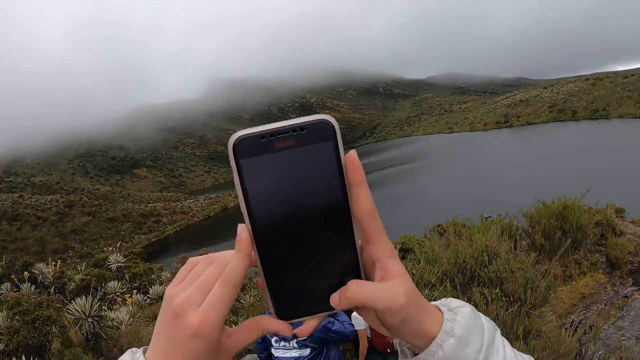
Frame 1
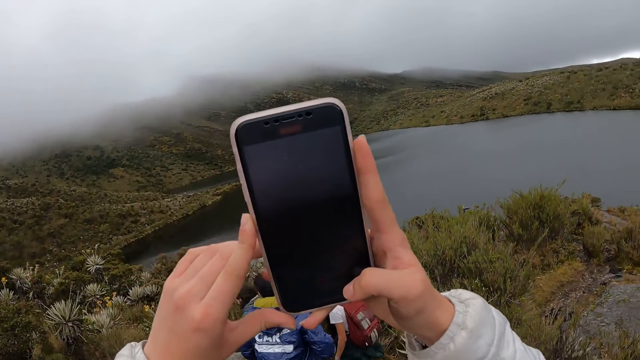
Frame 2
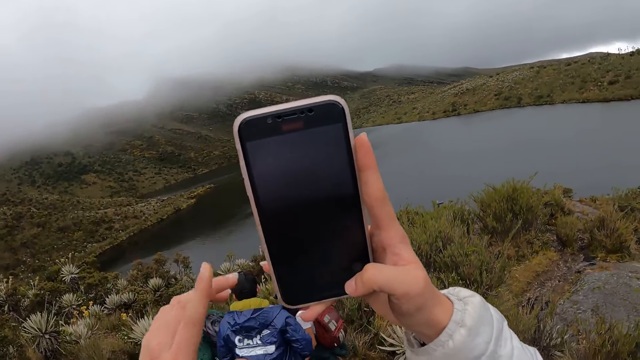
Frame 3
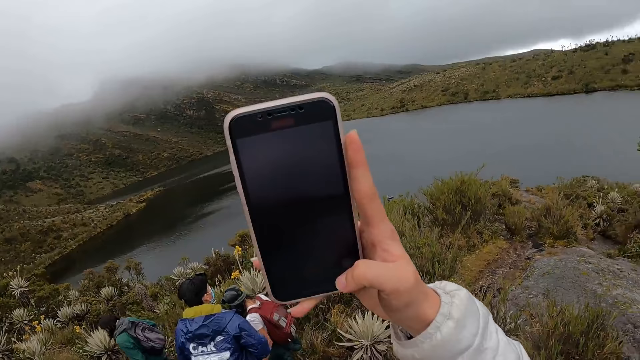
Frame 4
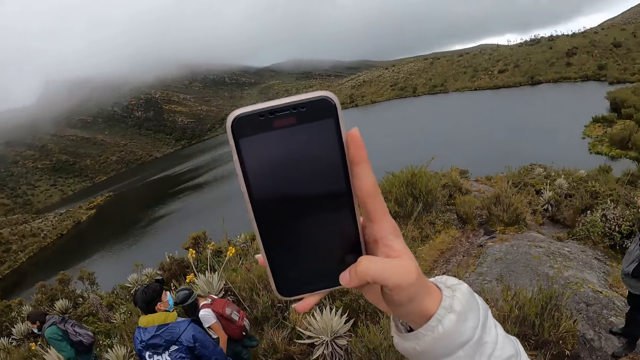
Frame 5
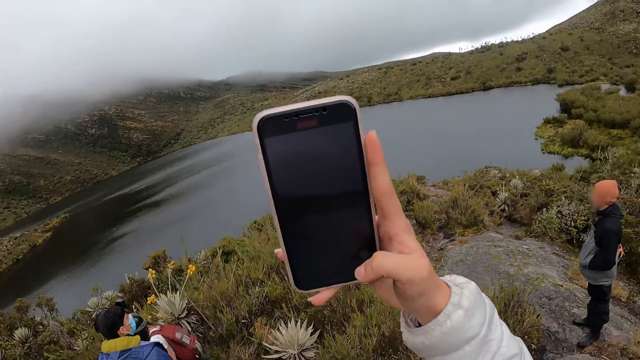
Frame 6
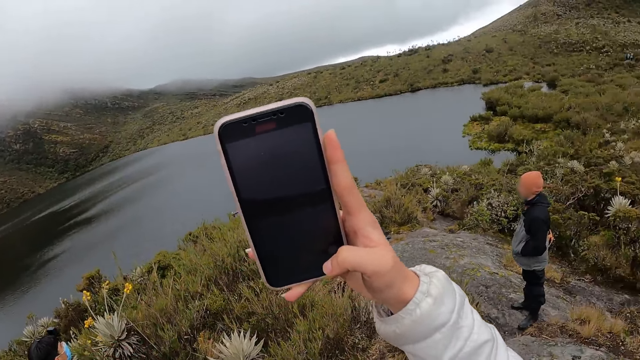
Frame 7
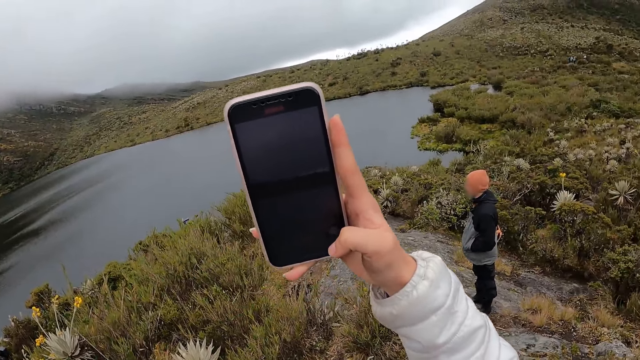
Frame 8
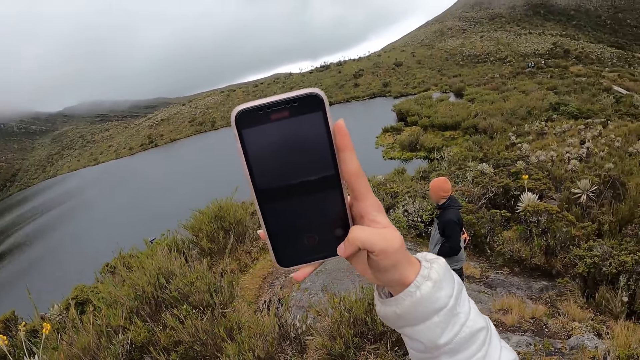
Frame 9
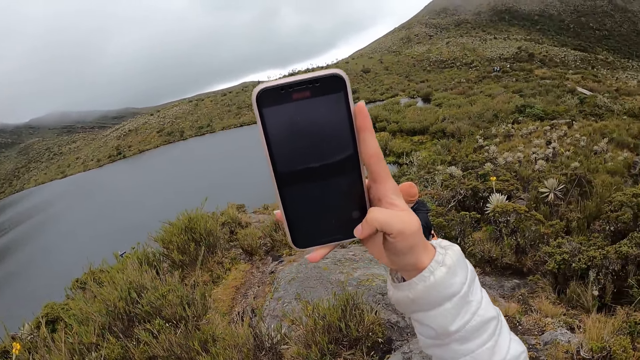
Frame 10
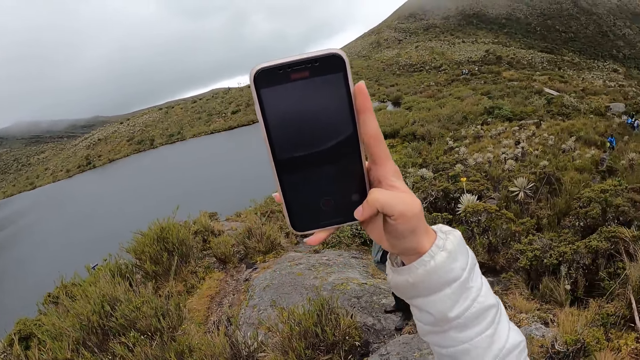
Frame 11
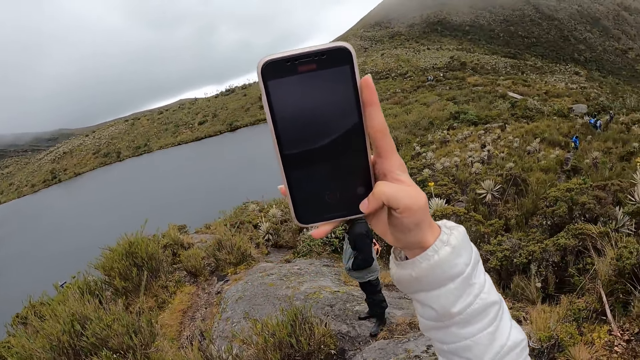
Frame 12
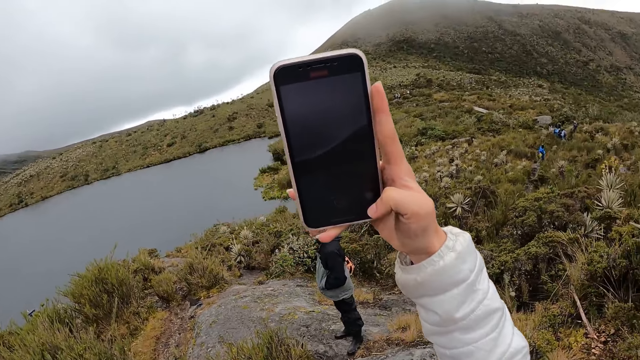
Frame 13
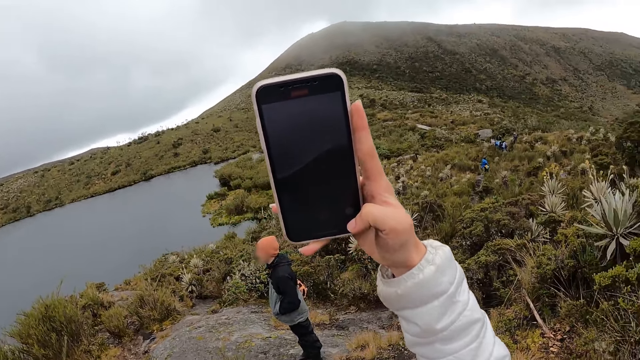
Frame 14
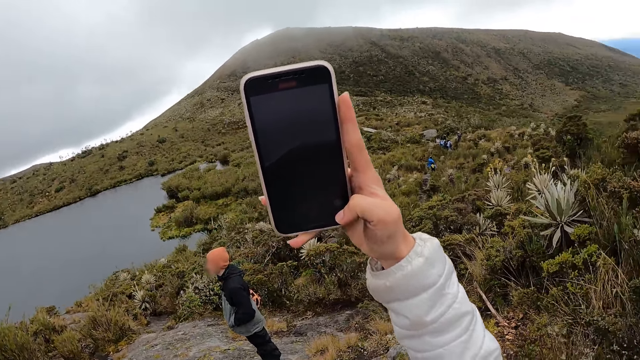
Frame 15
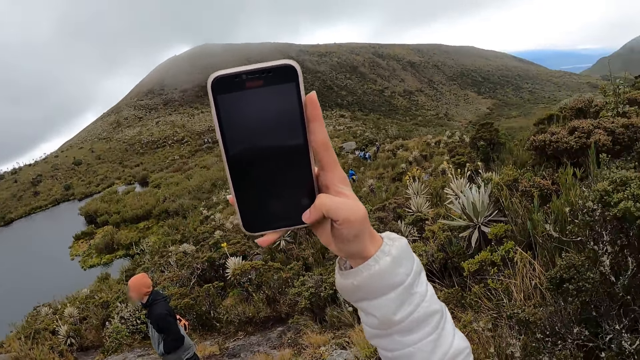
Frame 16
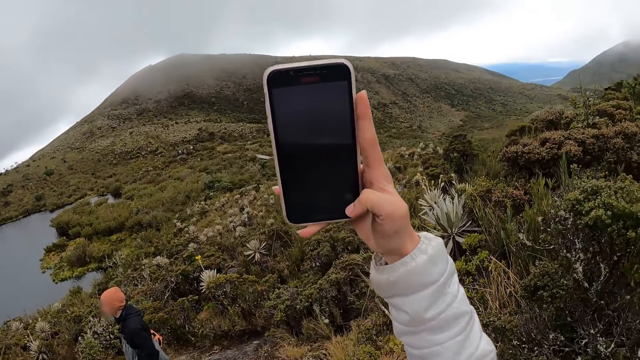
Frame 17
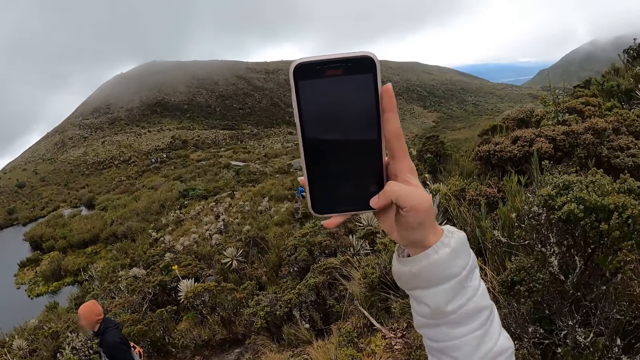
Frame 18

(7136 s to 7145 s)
The camera wearer holds the phone with her right hand.

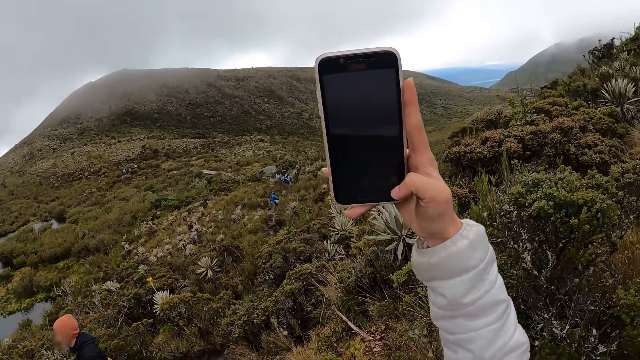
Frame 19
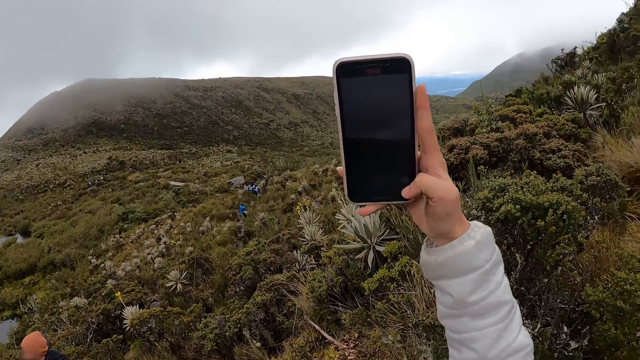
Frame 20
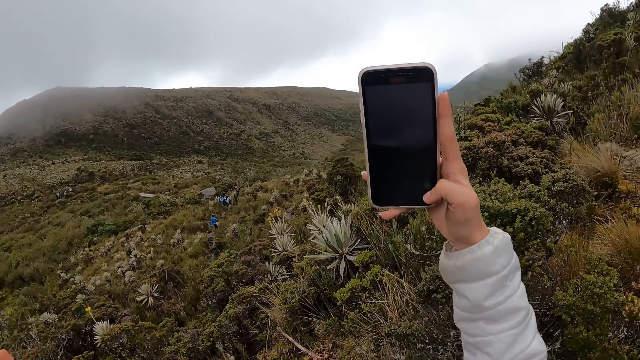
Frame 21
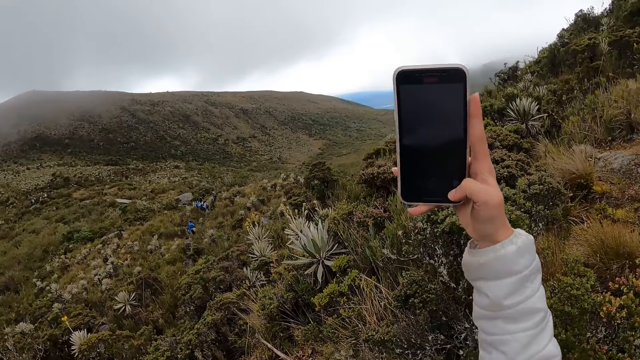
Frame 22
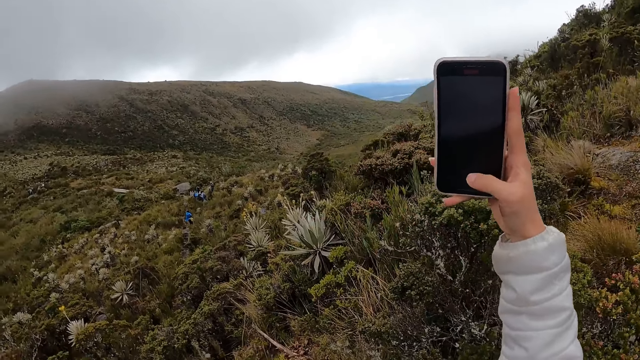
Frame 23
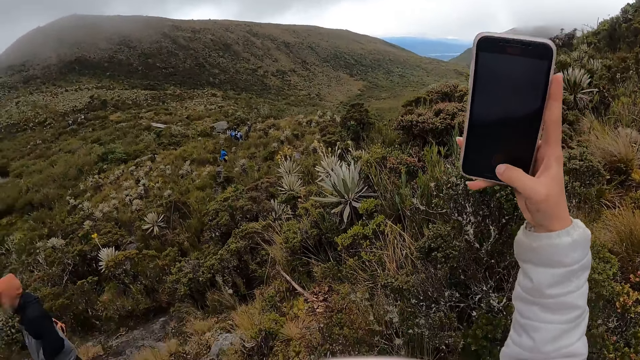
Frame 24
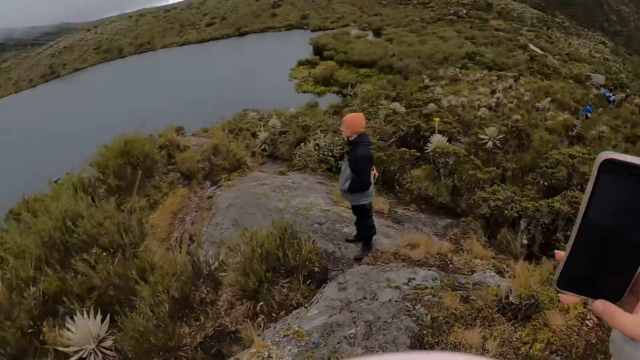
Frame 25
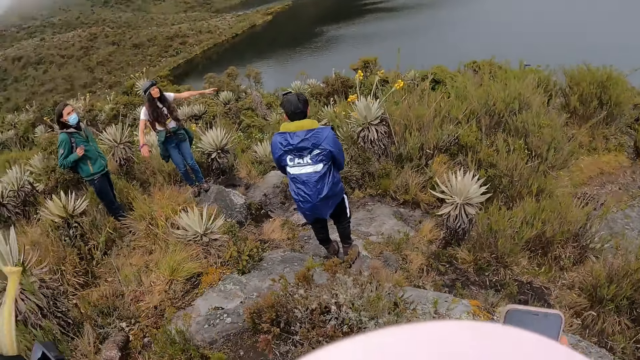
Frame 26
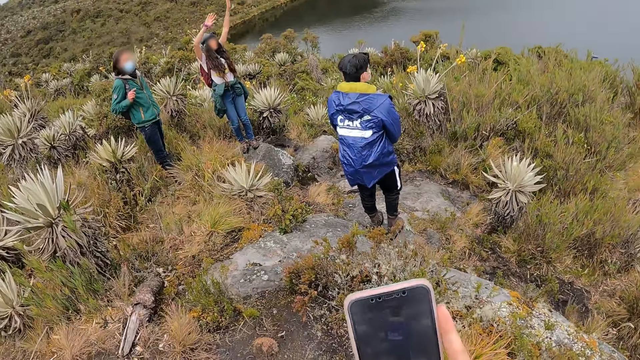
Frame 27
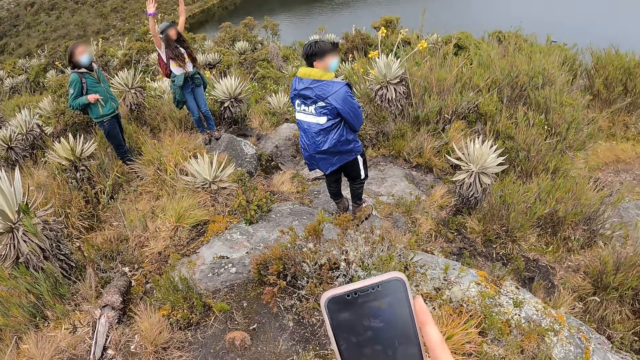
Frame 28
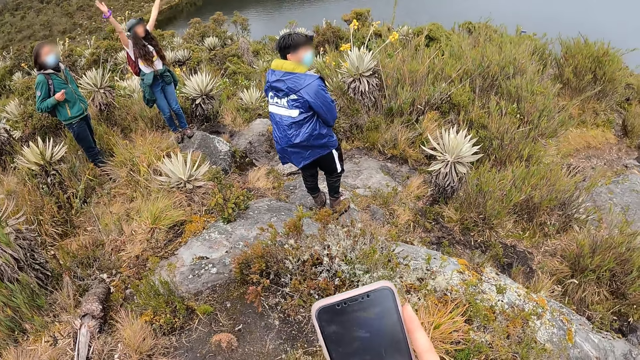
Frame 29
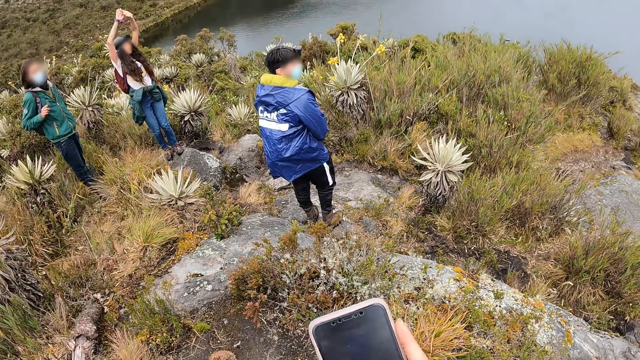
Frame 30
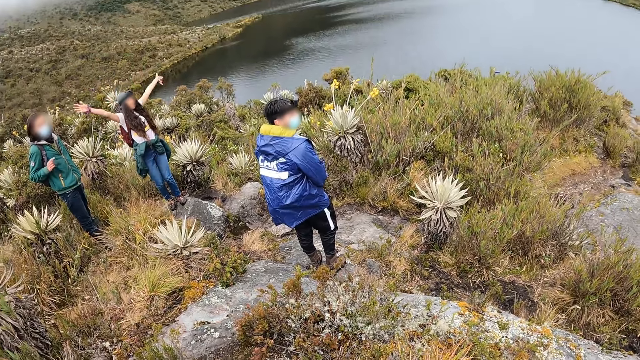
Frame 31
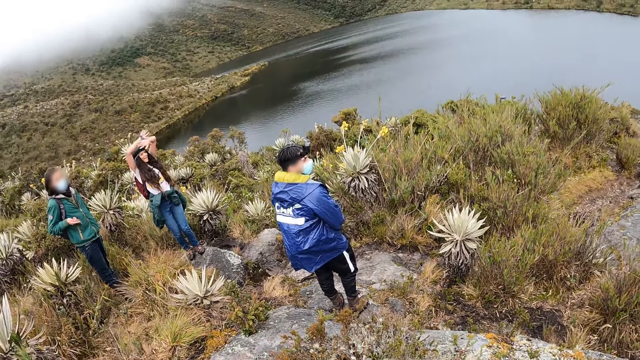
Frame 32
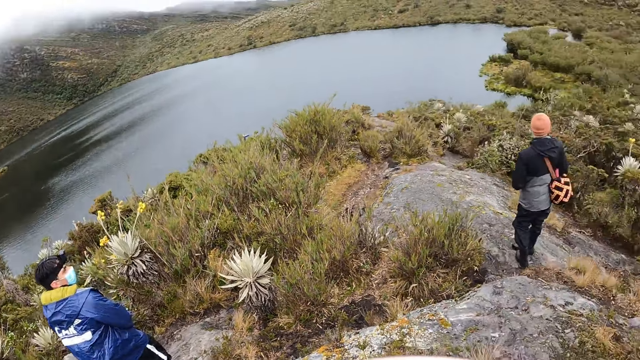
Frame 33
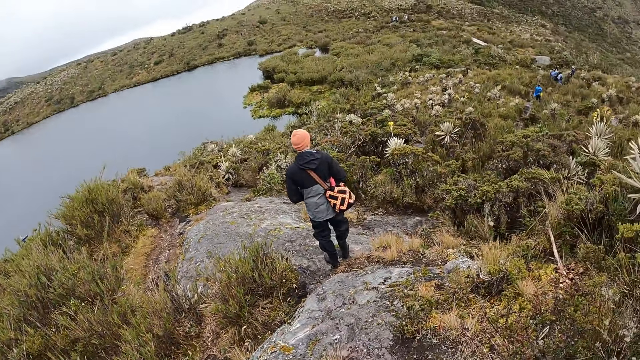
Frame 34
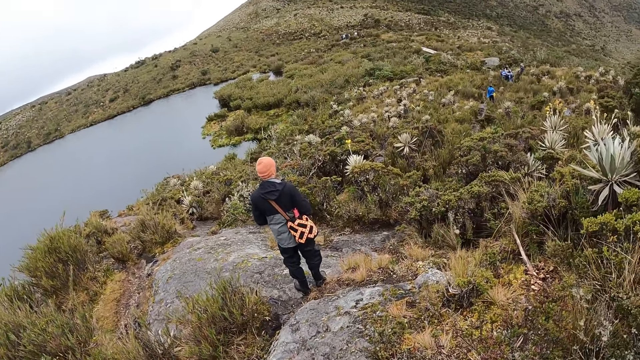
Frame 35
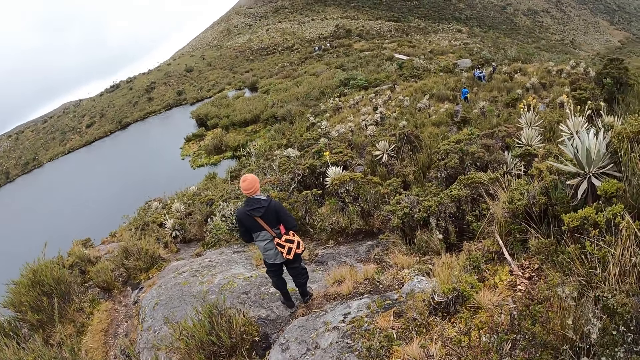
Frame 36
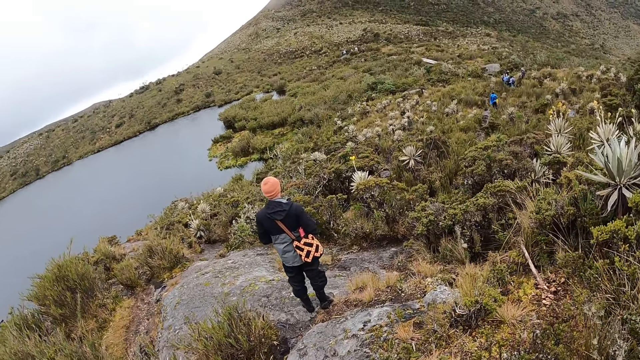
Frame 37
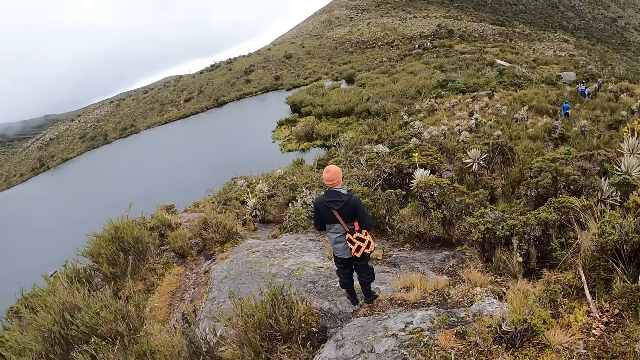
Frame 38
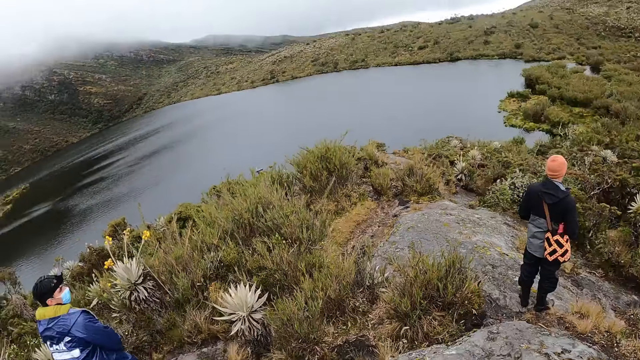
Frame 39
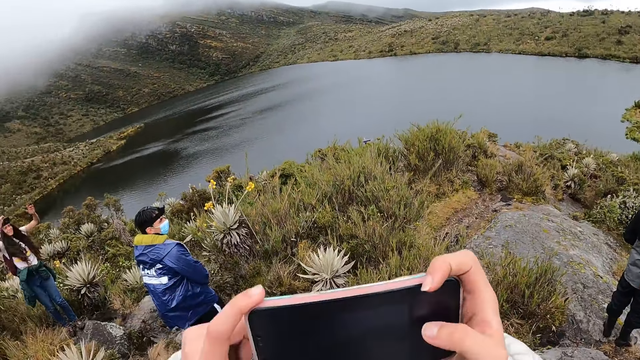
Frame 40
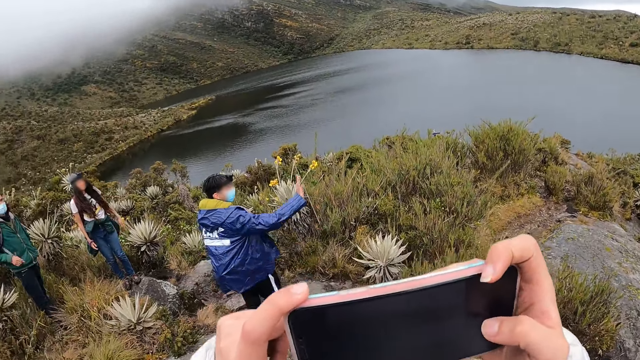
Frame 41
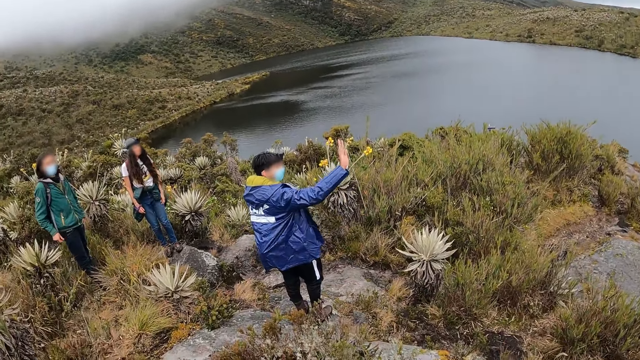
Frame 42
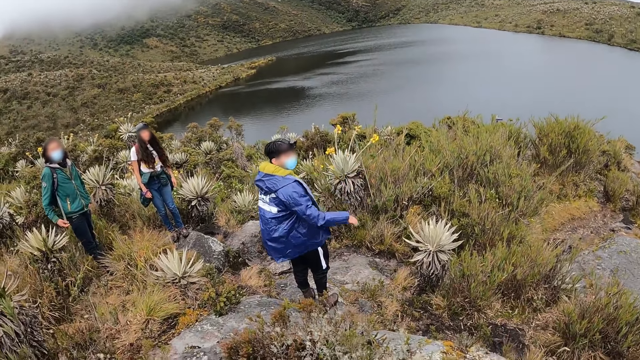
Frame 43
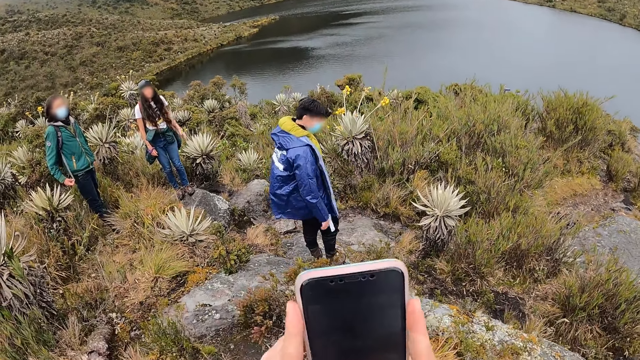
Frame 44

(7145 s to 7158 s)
The camera wearer looks around. A woman waves both hands. The camera wearer looks around again. She holds the phone with both hands. She takes a photo with the cellphone. A person walks around the mountain. The man waves his right hand.
